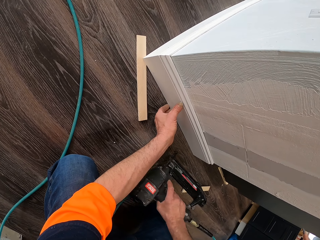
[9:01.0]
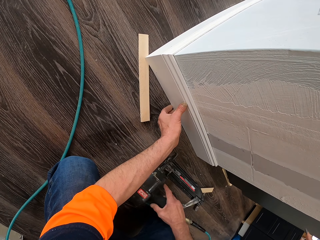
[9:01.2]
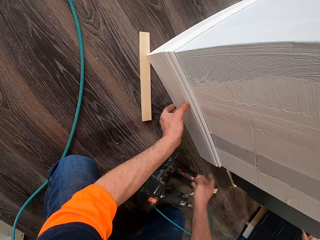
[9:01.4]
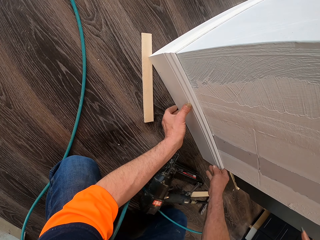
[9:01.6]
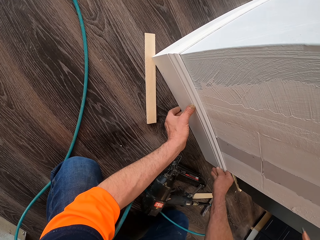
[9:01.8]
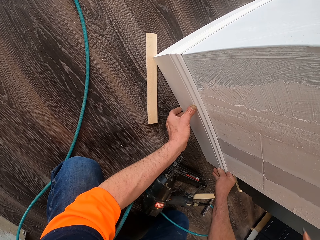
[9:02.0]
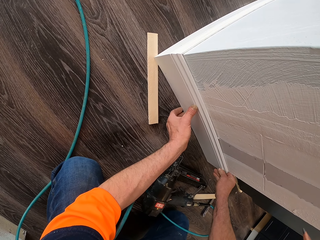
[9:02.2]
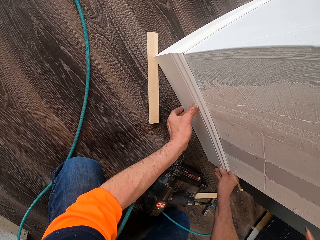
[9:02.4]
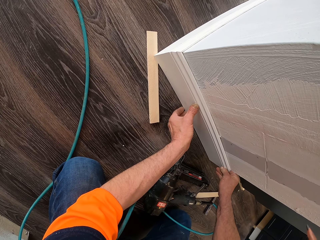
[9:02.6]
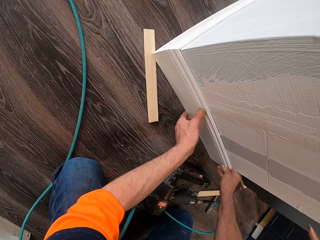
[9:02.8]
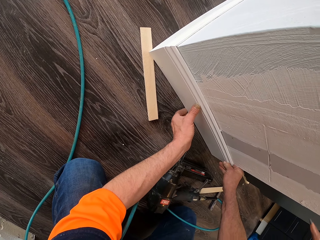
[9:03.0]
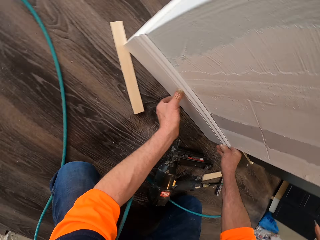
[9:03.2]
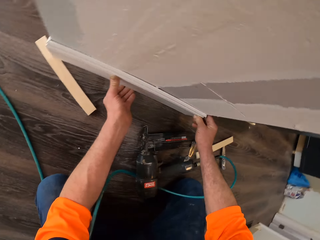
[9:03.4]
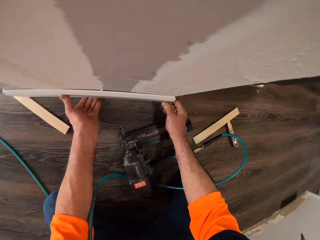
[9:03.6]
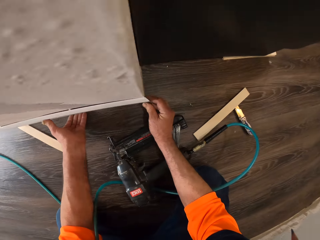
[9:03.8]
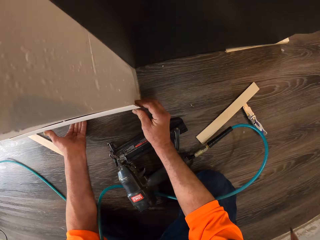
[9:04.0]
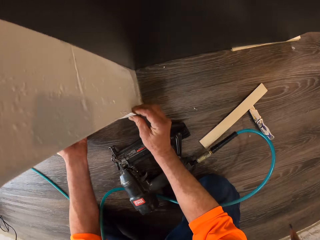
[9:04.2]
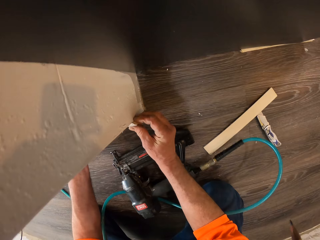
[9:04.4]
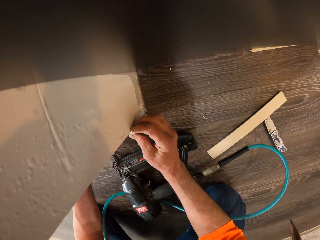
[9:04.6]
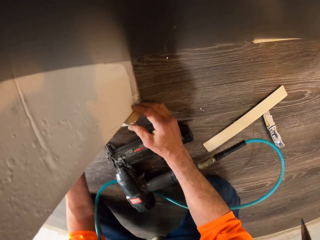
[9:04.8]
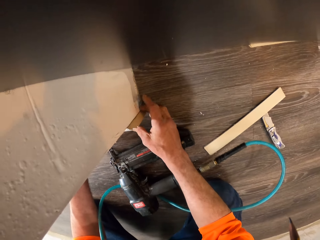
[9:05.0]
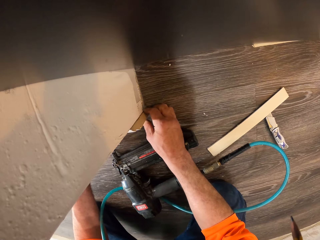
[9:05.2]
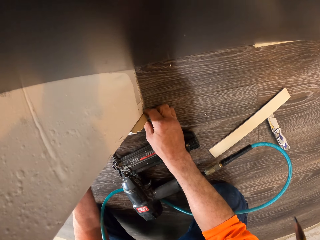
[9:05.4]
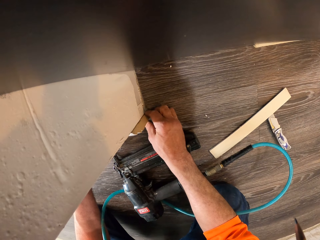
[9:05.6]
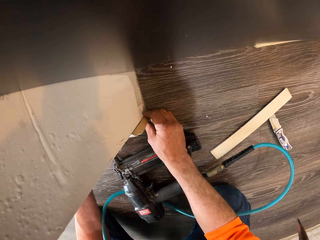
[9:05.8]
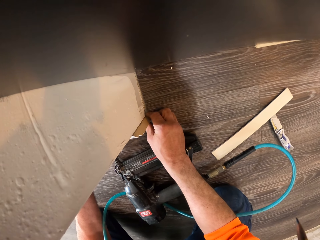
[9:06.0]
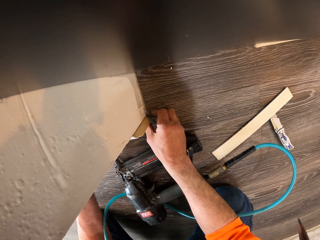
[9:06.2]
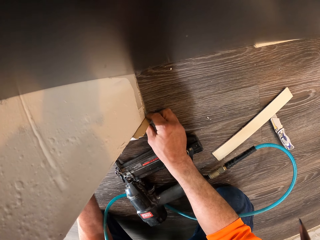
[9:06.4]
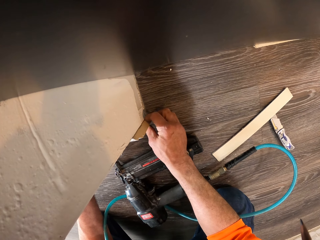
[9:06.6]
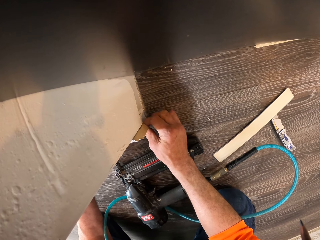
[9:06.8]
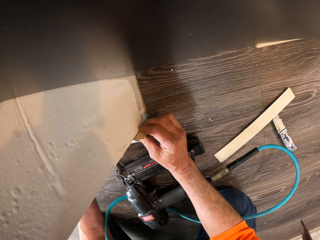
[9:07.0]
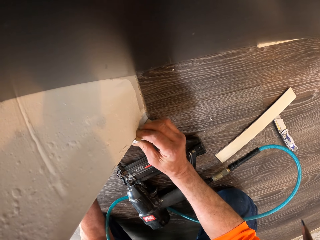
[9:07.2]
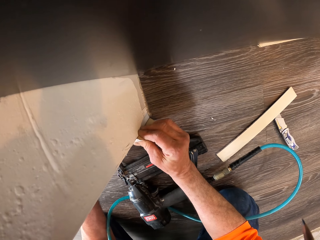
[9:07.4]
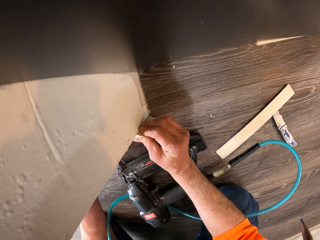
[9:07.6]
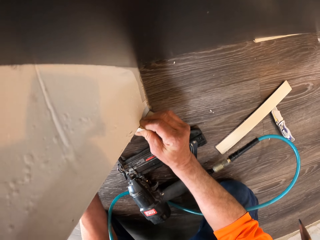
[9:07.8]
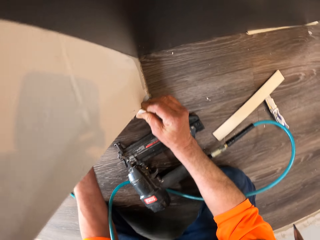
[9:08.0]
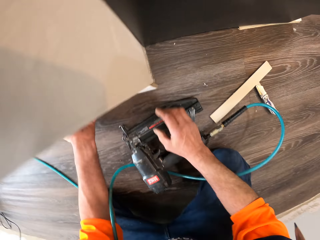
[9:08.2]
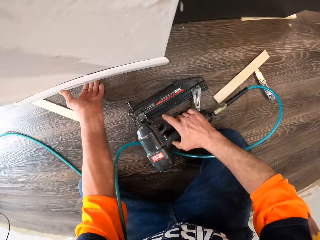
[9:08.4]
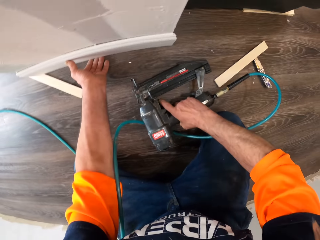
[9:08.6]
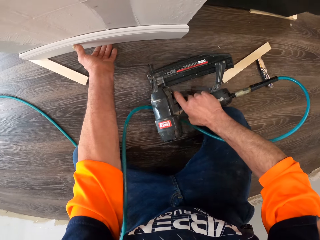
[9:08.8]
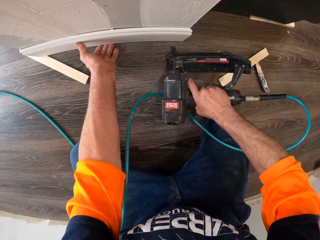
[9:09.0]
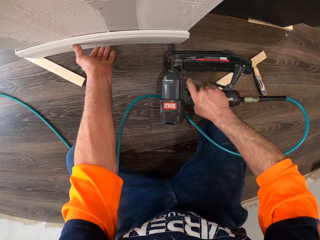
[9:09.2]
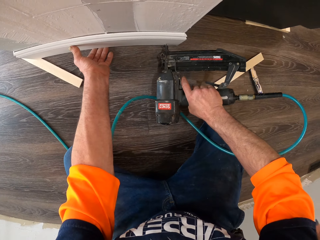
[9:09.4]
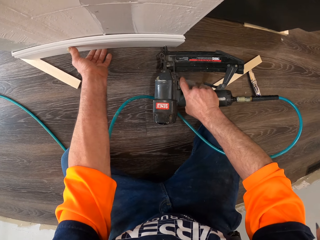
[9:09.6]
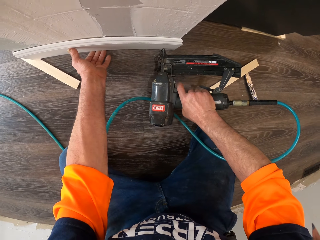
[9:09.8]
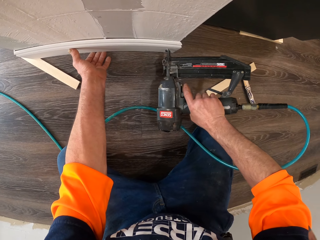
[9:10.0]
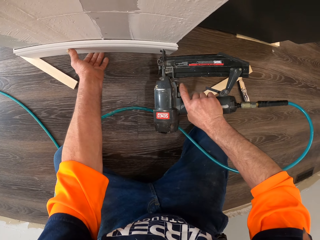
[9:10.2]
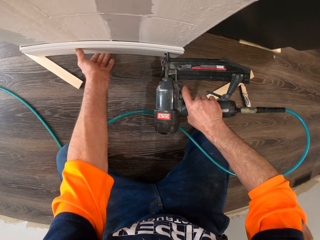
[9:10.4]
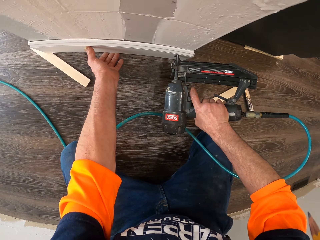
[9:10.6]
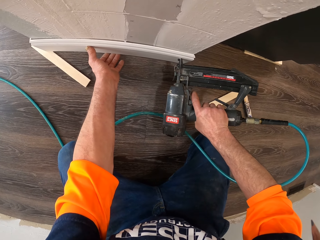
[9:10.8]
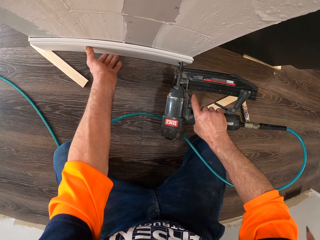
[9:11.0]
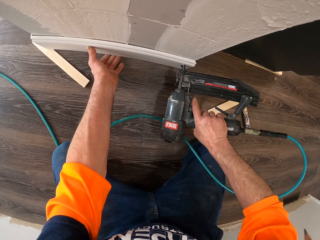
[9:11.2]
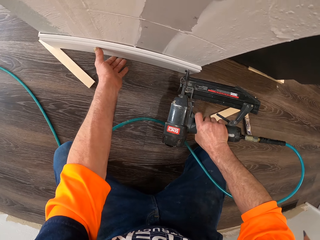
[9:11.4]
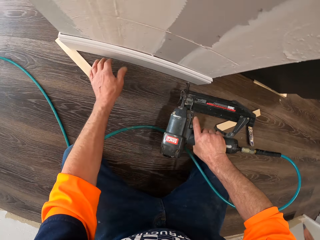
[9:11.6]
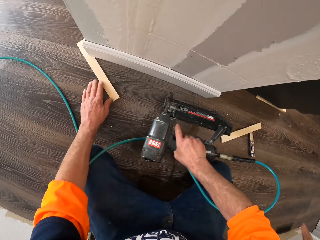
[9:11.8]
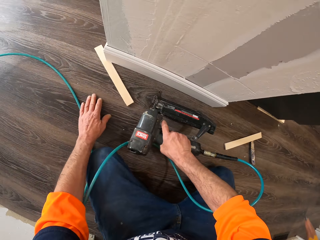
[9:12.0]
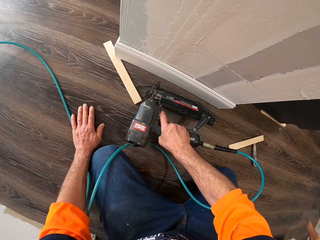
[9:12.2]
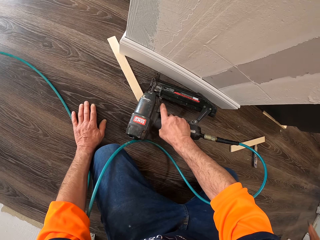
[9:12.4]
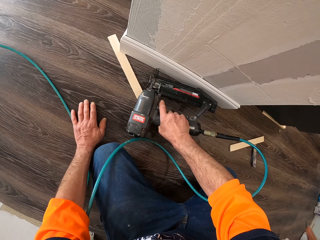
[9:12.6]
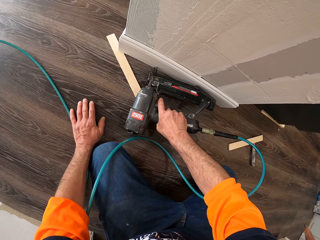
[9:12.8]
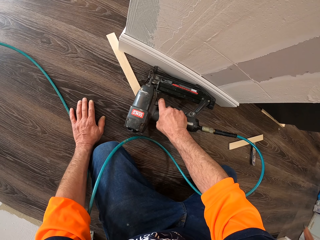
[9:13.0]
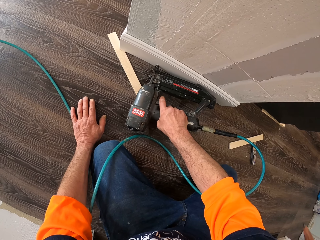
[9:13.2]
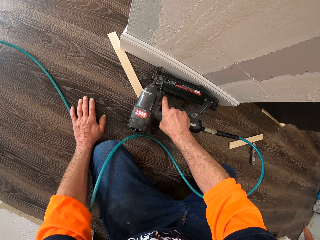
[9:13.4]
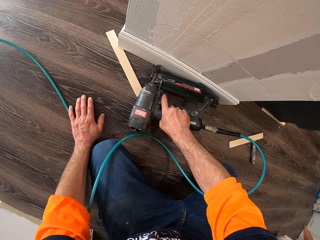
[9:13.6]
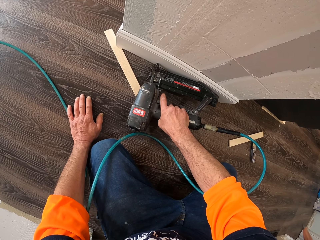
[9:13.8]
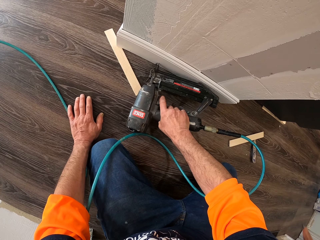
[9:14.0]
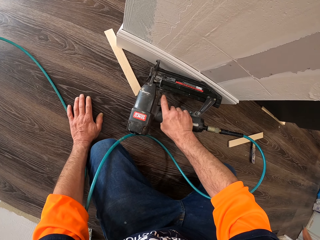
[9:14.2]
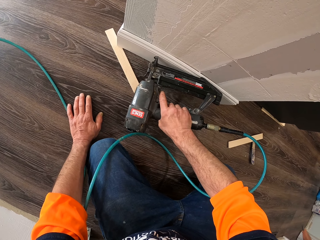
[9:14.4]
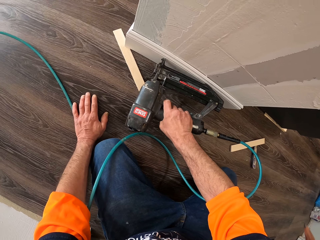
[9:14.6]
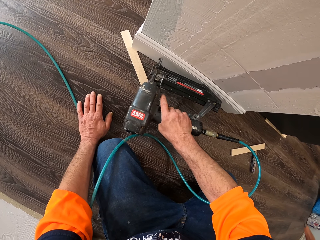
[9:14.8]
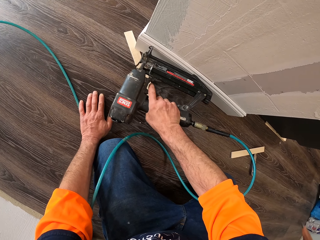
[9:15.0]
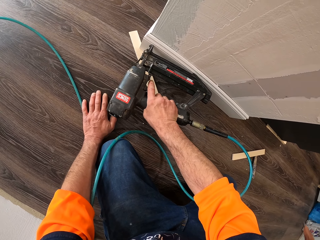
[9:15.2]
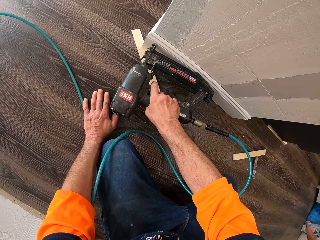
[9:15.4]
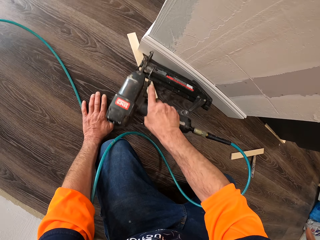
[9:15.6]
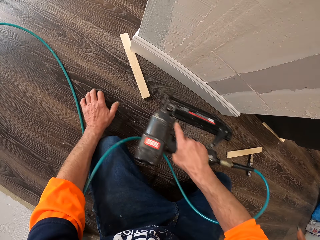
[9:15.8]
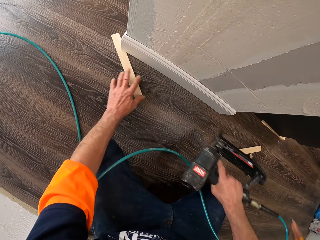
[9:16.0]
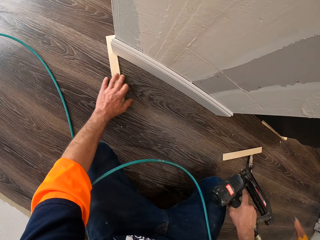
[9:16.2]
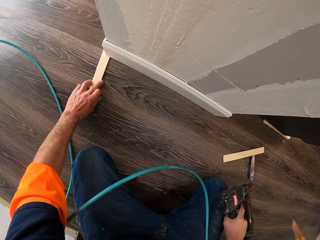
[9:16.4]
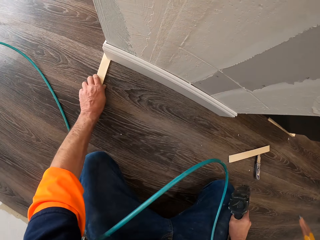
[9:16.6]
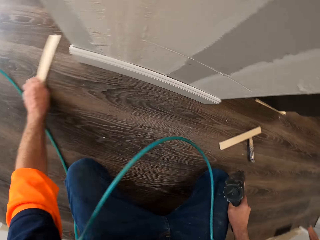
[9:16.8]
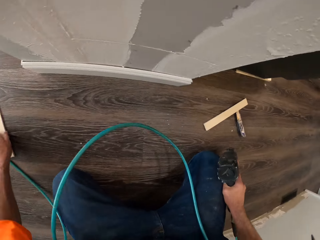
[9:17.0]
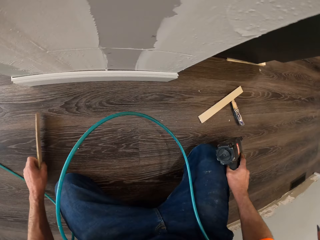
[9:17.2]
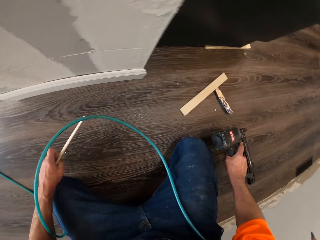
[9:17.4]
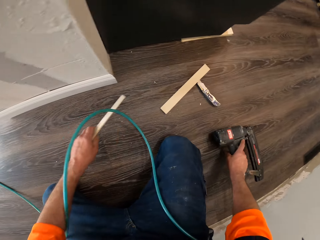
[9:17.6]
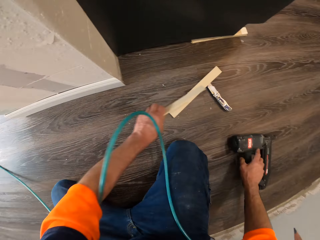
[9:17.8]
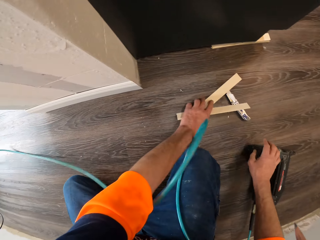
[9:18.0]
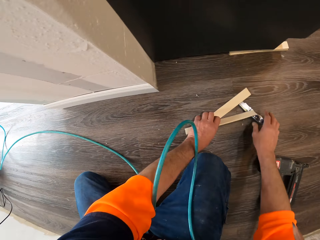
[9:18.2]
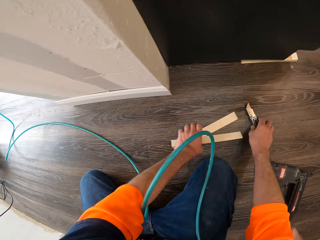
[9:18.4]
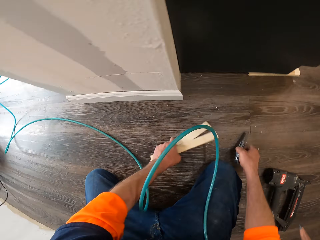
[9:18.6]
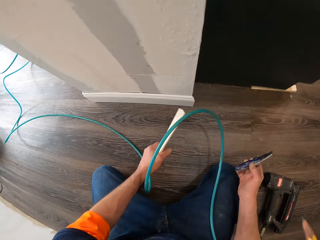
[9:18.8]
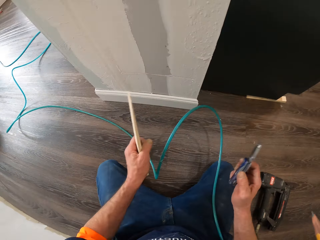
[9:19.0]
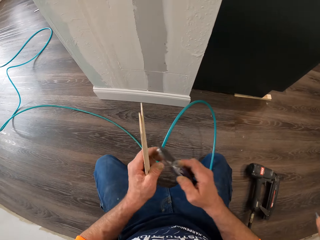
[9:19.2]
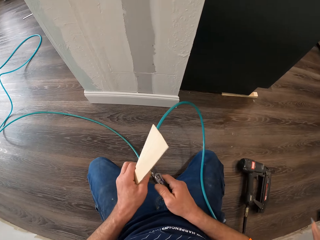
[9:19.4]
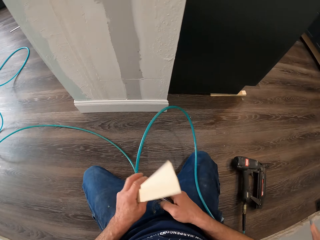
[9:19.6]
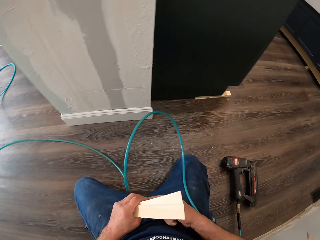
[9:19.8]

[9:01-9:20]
The camera wearer drops the drilling machine on the floor. They adjust the wood against the wall. They pick up the second drilling machine from the floor. They drill the wood to the wall. They remove the stick from the wood. They drop the drilling machine on the floor. They pick up another stick from the floor. They pick up the blade from the floor.
